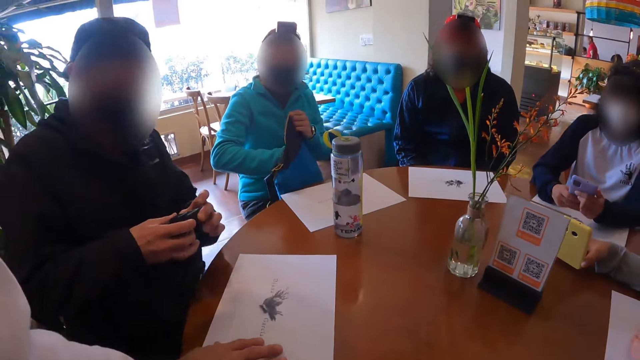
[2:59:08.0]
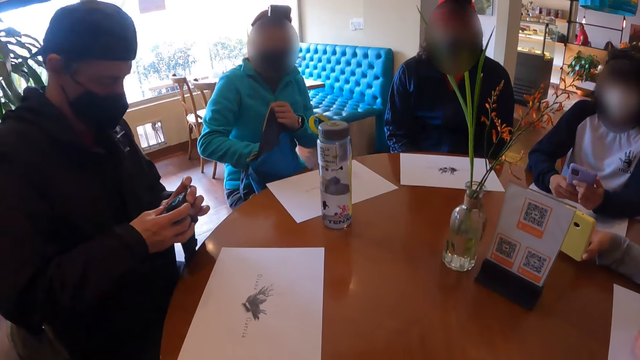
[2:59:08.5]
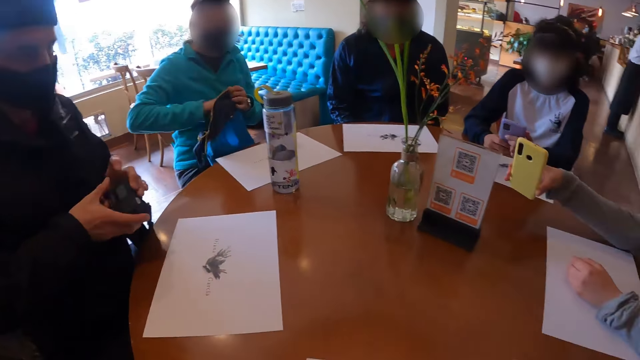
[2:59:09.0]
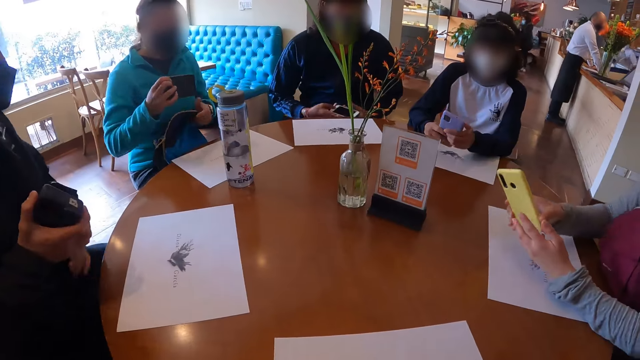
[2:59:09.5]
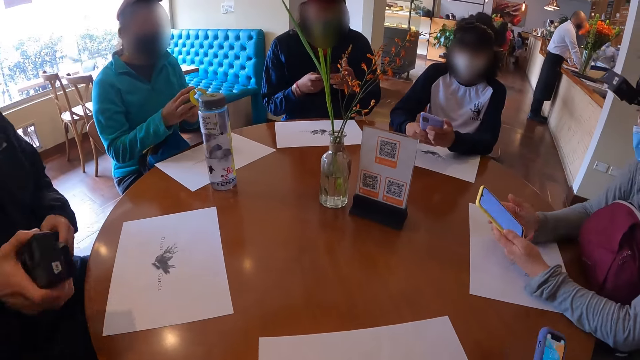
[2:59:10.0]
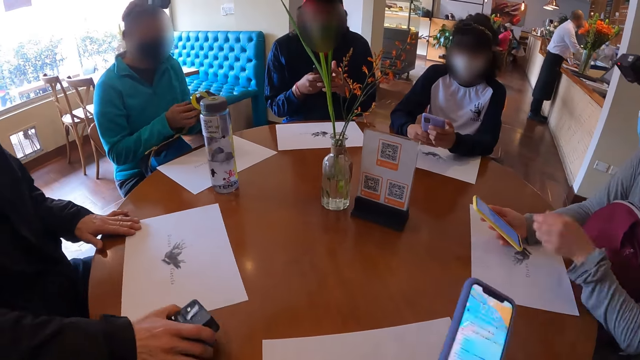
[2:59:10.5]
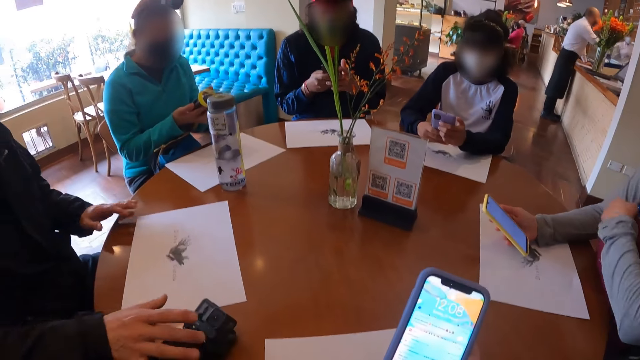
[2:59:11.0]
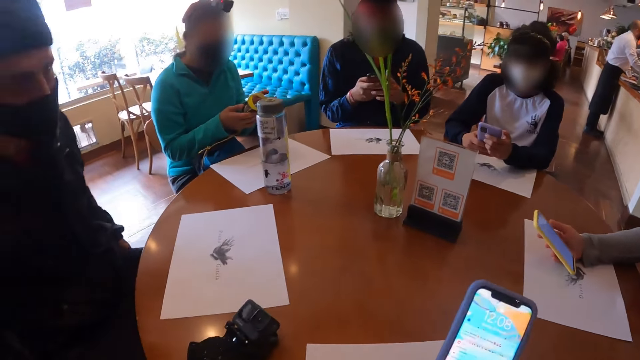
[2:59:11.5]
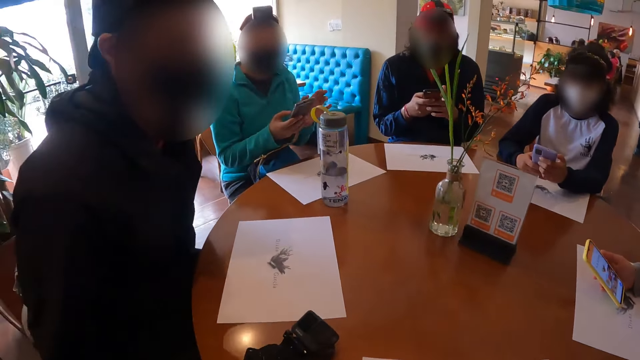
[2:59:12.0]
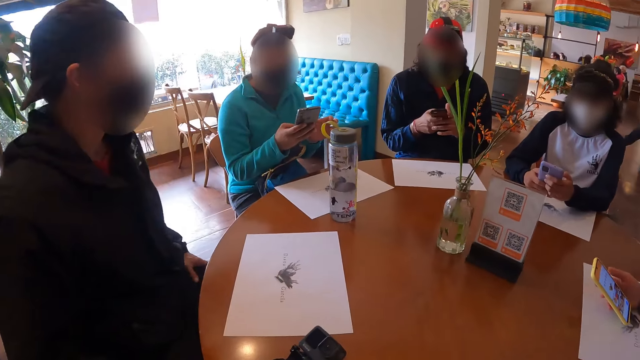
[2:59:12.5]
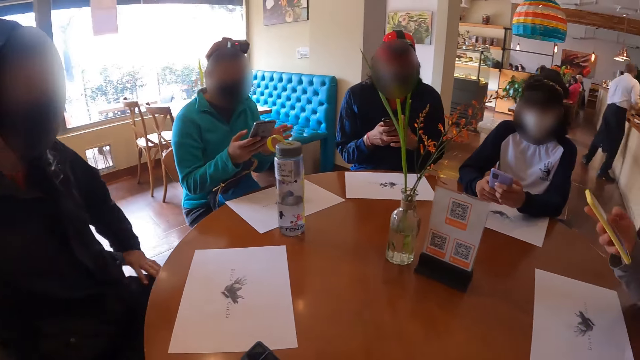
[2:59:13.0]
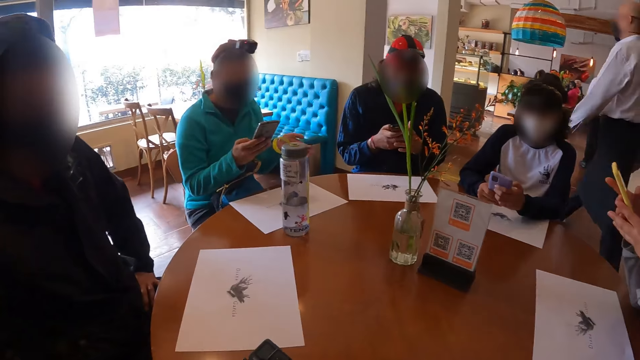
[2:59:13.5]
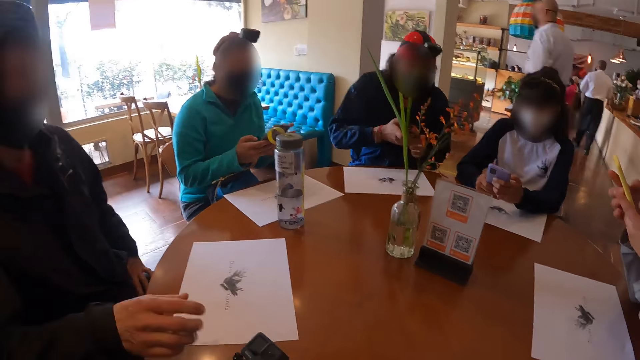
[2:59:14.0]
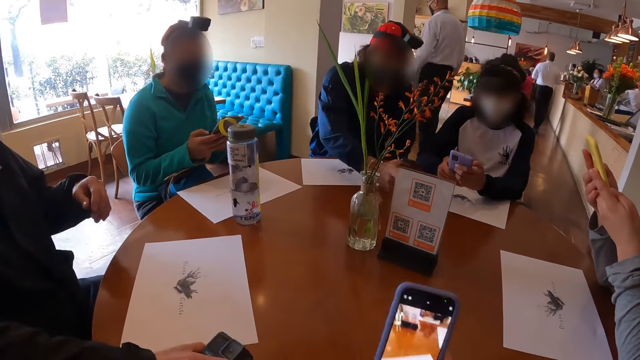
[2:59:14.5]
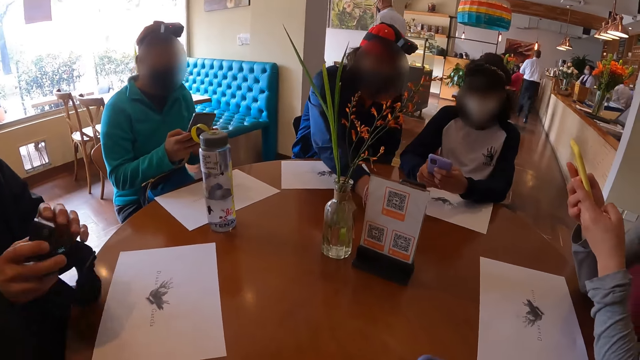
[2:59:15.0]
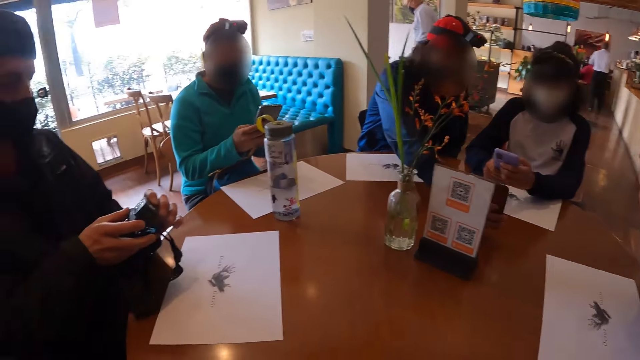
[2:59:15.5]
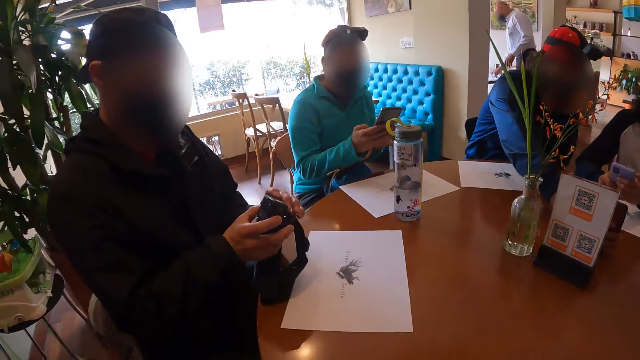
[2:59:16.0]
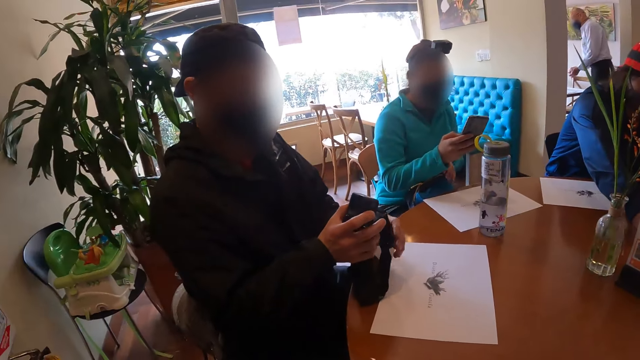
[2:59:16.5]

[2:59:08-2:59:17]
The first woman operates the phone with both hands on the table. The other man passes the camera from his left hand to his right hand. The third woman picks up a phone from the bag in her left hand with her right hand. The second woman operates the phone with both hands on the table. The first man operates the phone with both hands. The other man places the camera on the table with his right hand and adjusts the chair with both hands. The third woman gesticulates with her left hand. The first man scans the code of the menu on the table with the phone in his right hand. The first woman uses the phone. The other man picks up the camera from the table with his right hand and holds the phone with both hands.

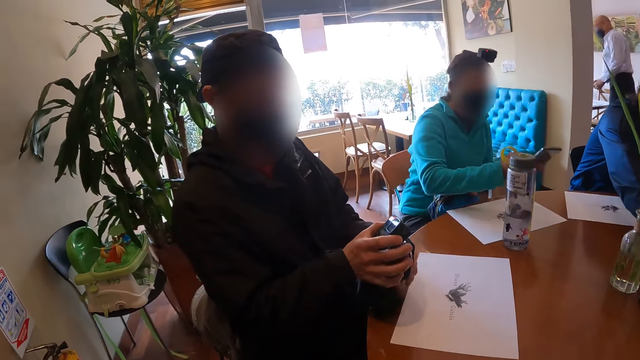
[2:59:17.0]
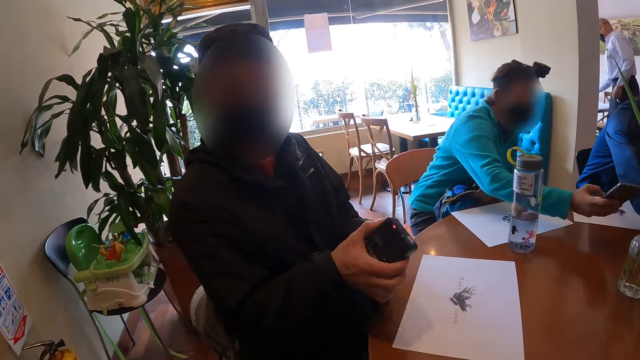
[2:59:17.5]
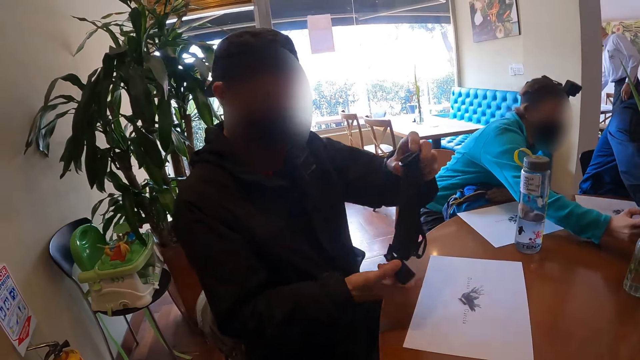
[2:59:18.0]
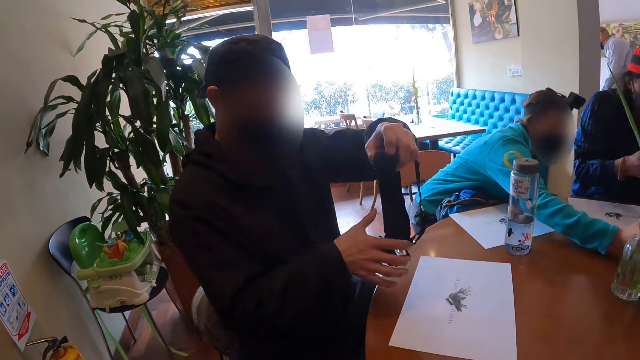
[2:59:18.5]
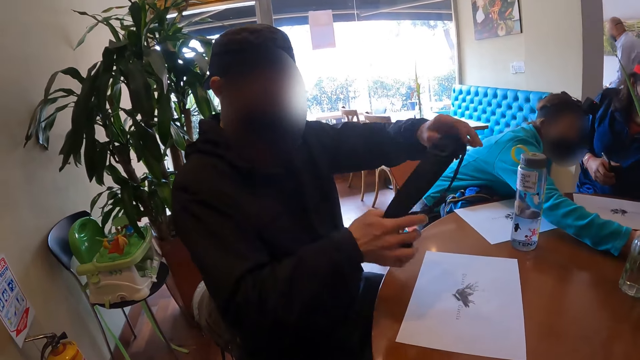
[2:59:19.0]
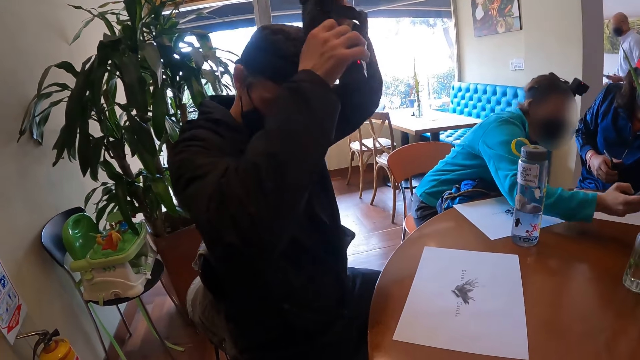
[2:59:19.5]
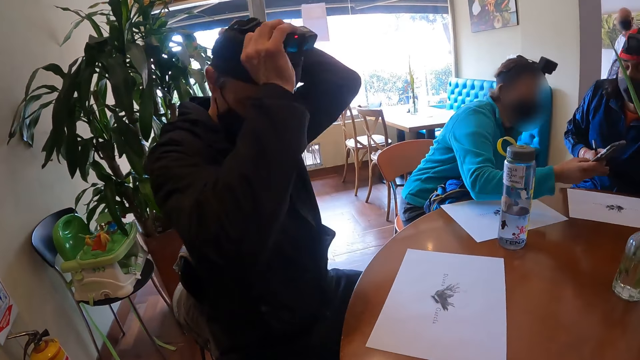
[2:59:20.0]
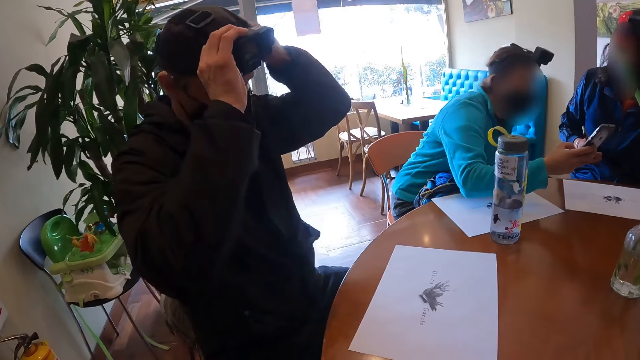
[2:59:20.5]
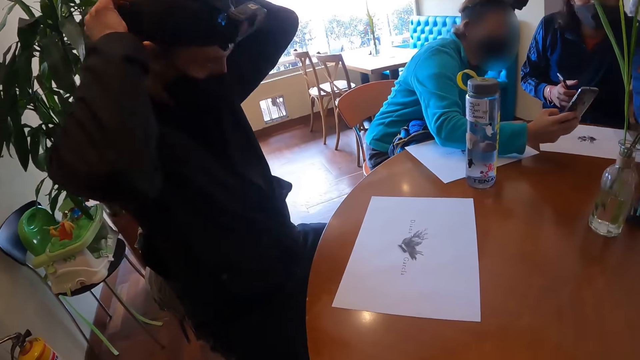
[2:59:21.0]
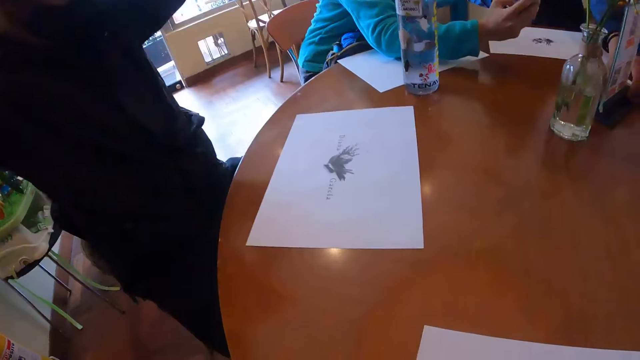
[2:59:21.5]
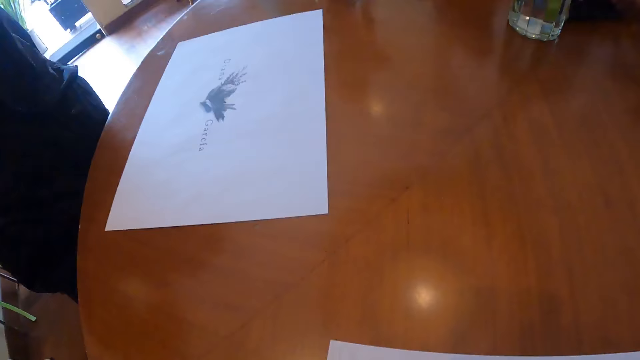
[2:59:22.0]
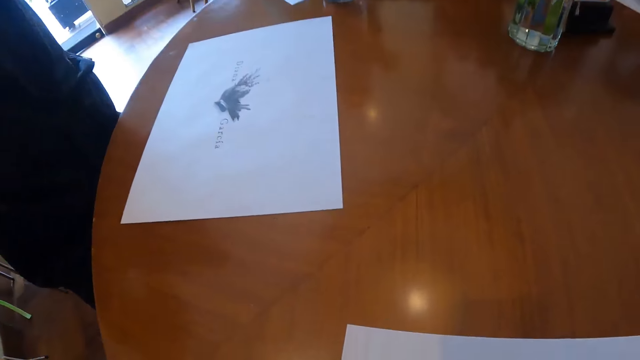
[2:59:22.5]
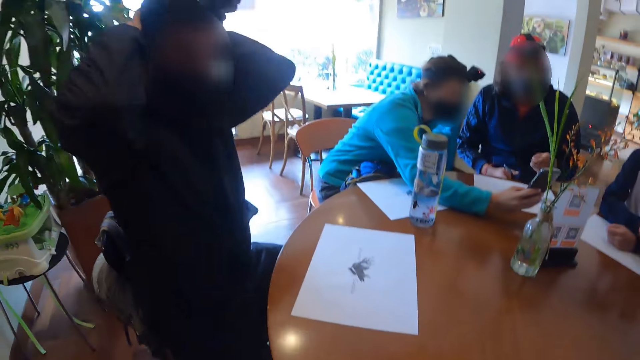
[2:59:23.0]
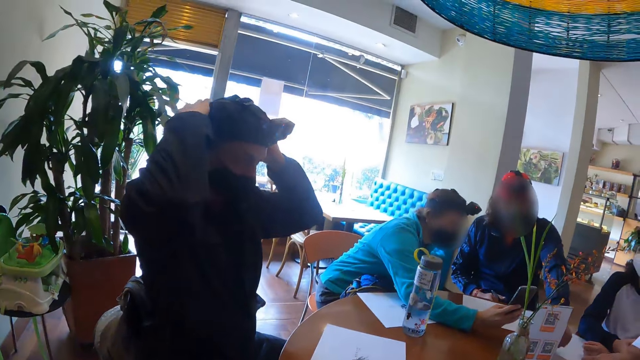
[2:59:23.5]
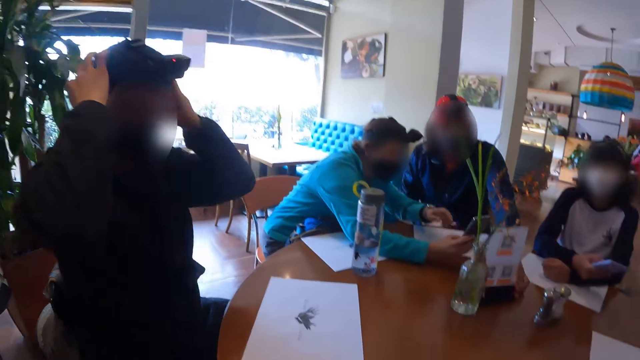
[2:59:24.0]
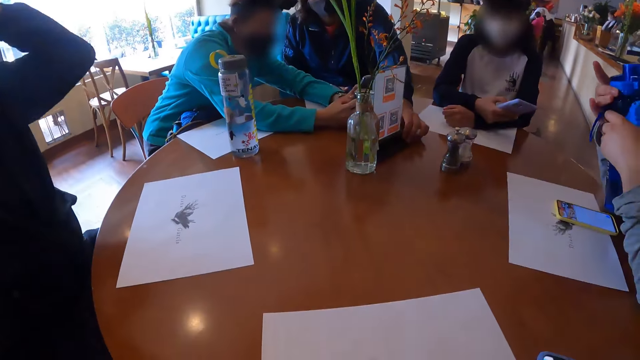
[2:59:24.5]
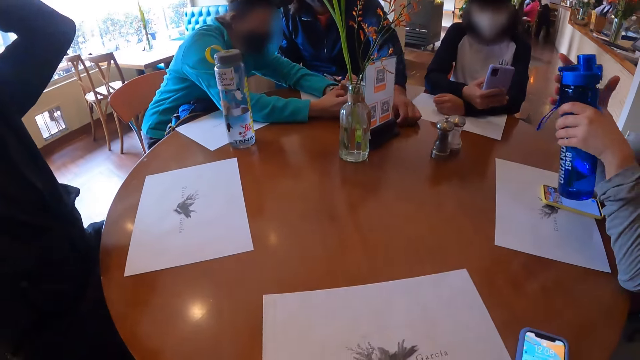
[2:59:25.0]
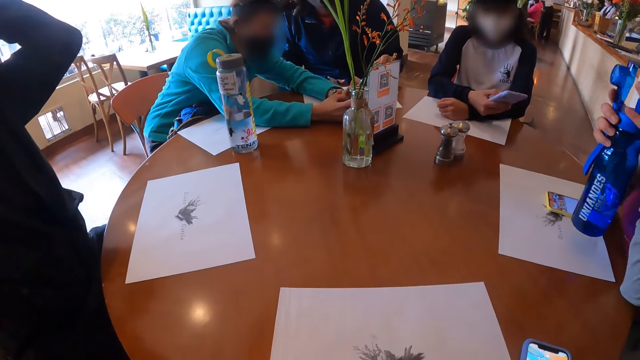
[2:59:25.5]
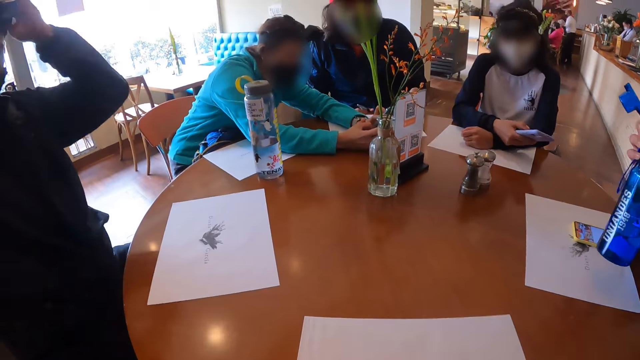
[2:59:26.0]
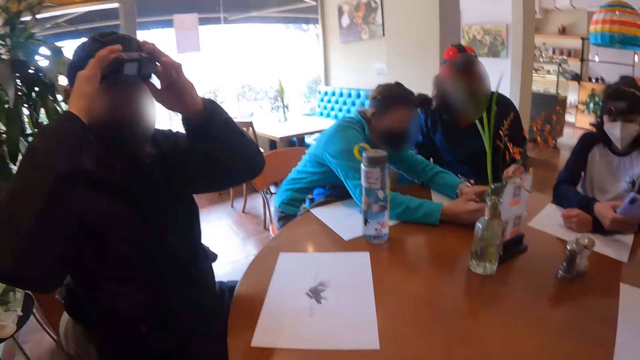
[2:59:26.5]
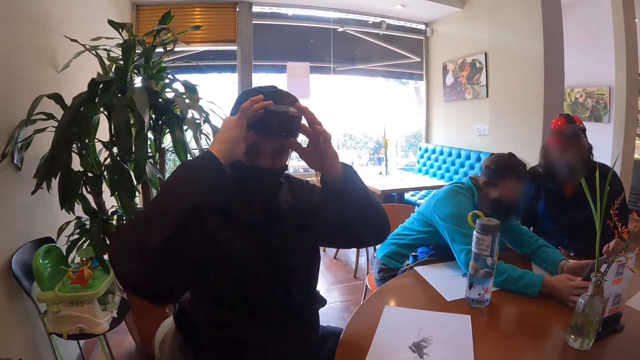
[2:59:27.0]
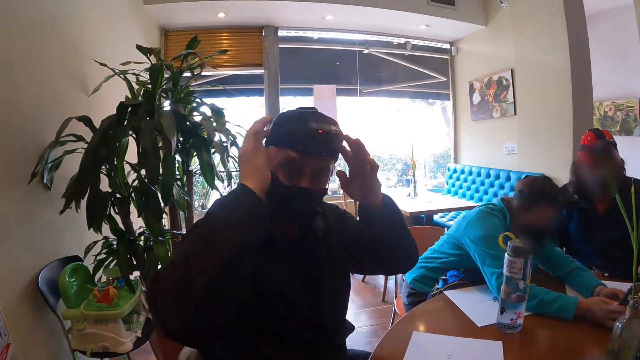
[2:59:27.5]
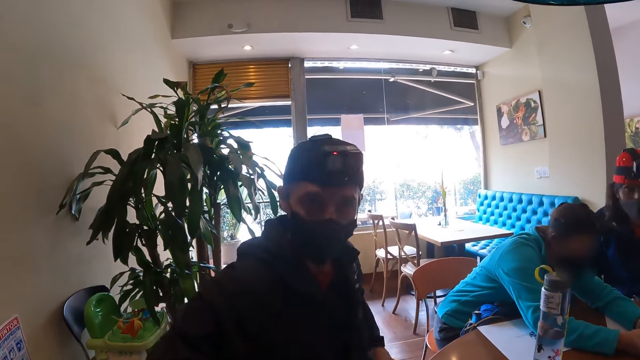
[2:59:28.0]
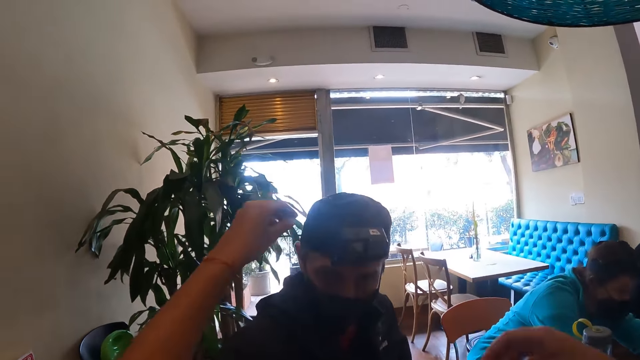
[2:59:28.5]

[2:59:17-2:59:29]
A man holds the belt of the camera in his right hand with his left hand. A woman holds the phone with her right hand on the table. The man wears the camera on his head with both hands. Another man converses with the woman. The other man holds the menu on the table with his left hand. Another woman opens a water bottle in her left hand with her right hand. The other woman holds the water bottle with both hands. The first man adjusts the camera on his head with both hands.
